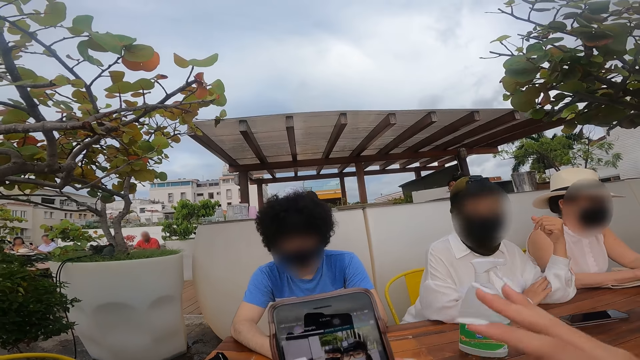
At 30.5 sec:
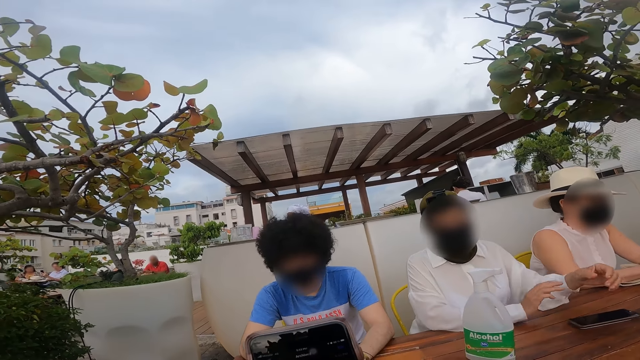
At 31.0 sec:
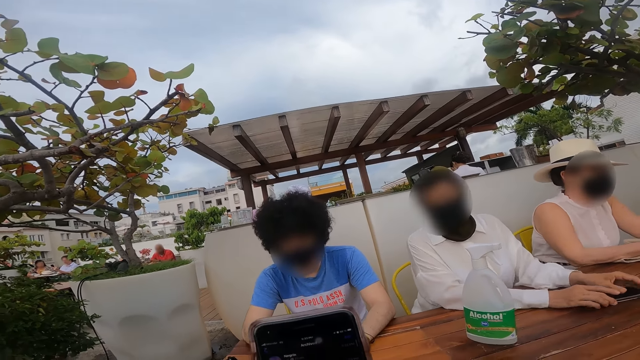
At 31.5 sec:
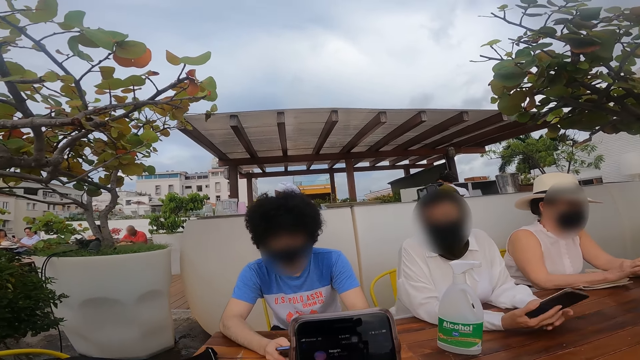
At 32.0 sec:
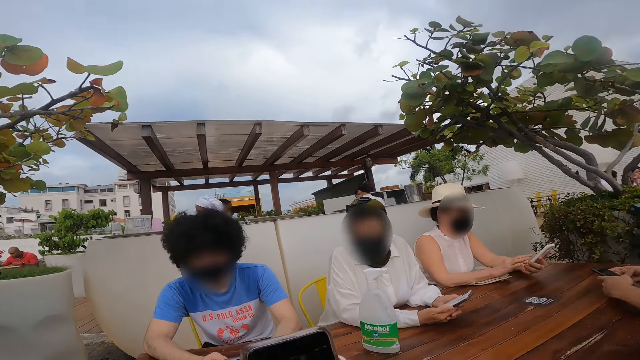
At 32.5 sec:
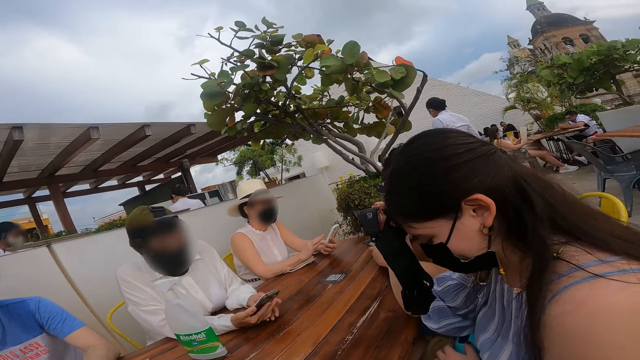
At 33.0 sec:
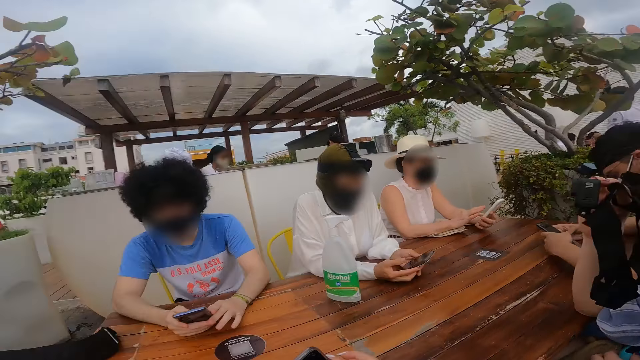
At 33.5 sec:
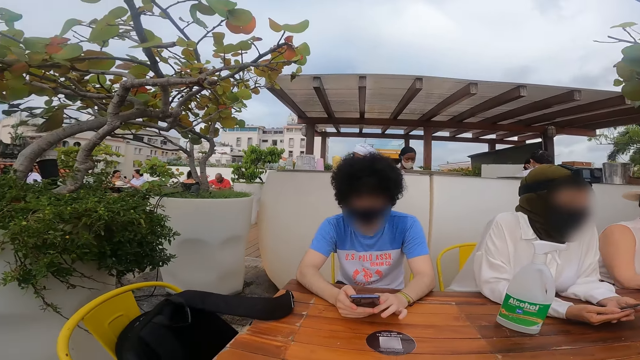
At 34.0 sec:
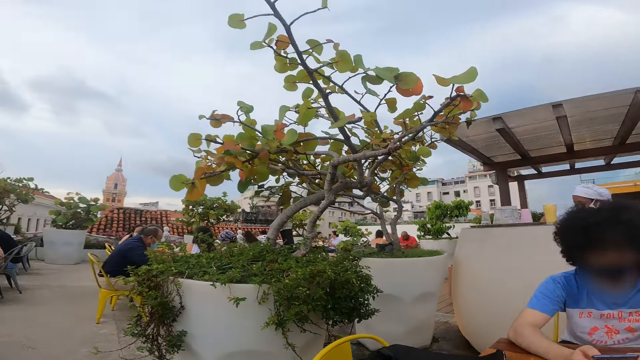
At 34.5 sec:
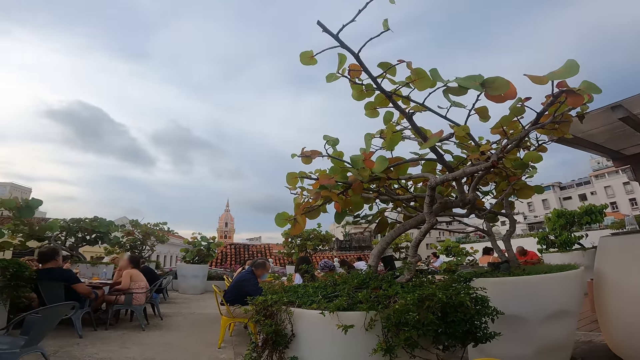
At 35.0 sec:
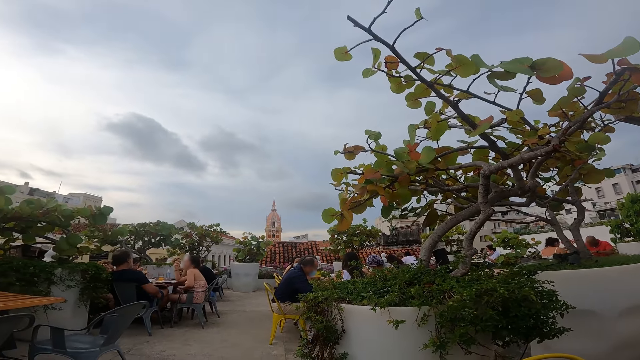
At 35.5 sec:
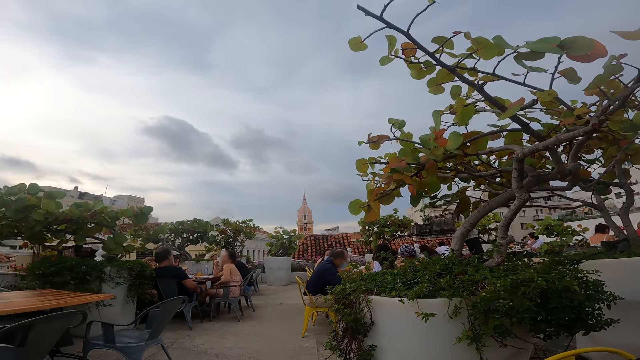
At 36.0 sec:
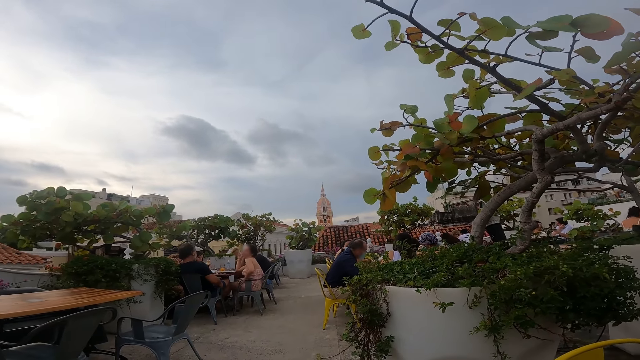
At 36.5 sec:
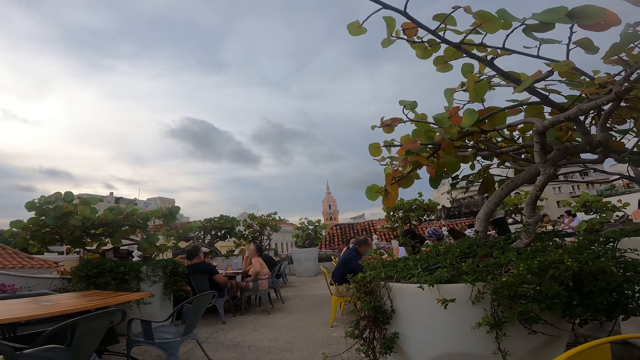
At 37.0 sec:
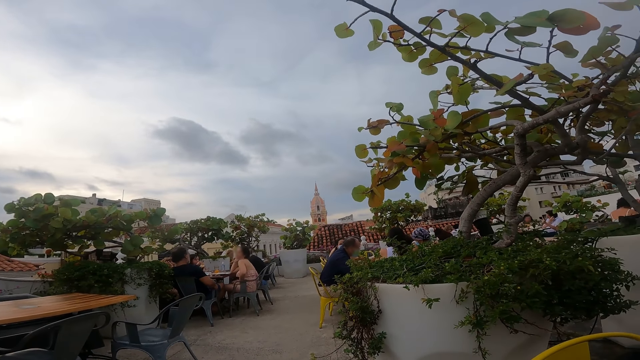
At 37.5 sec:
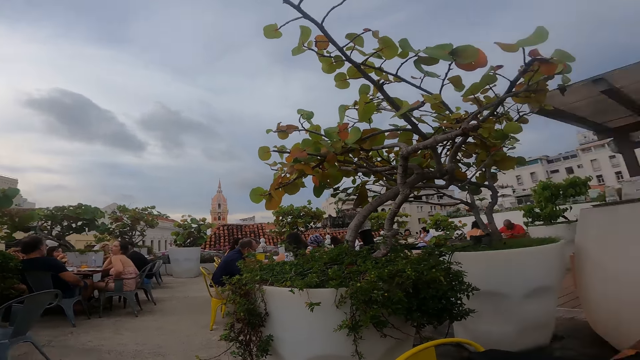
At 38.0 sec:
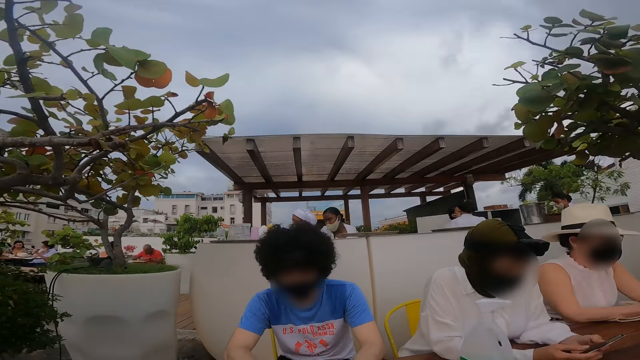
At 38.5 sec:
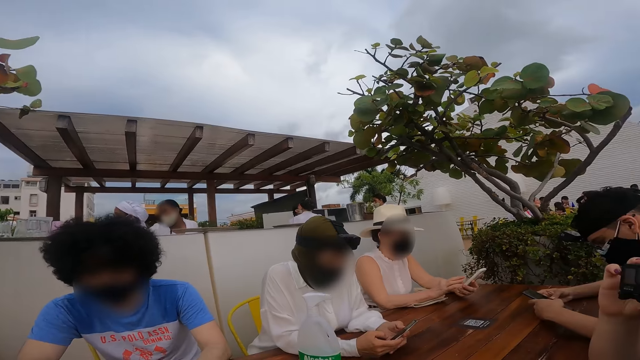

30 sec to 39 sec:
The camera wearer operates the phone. A person picks up the phone. The camera wearer looks around. The person holds the phone. Another person holds the phone.

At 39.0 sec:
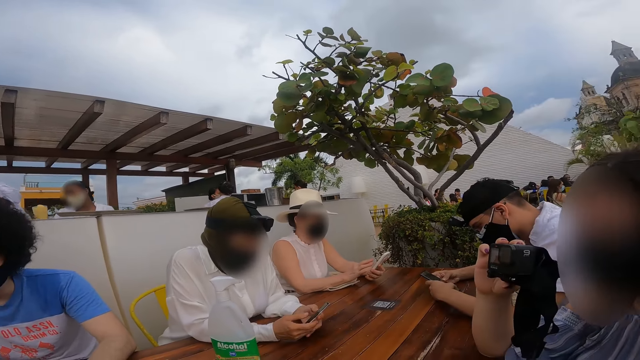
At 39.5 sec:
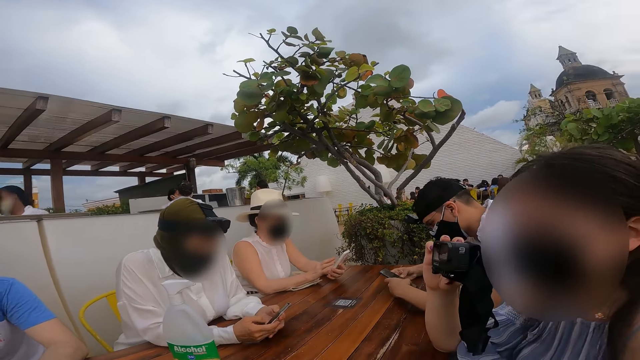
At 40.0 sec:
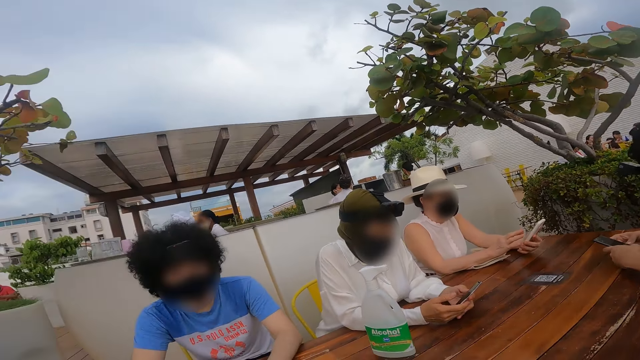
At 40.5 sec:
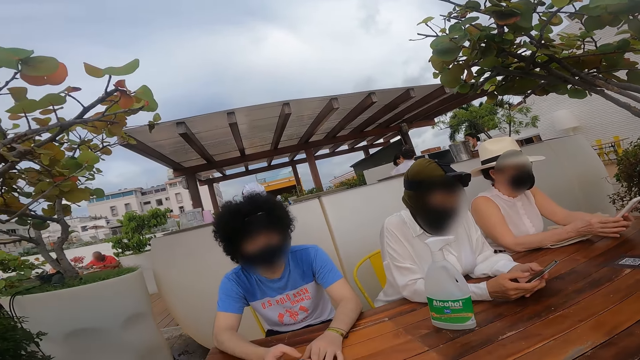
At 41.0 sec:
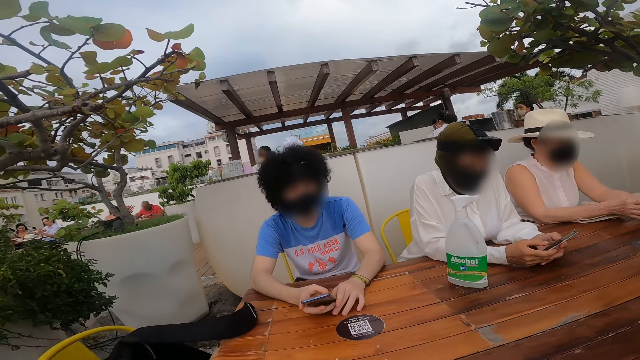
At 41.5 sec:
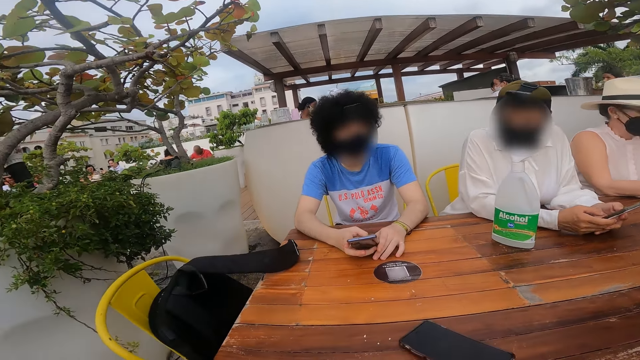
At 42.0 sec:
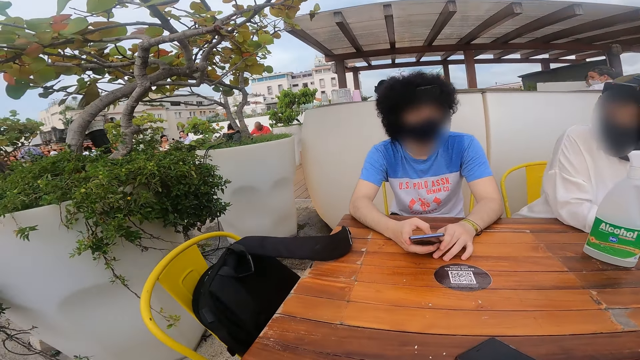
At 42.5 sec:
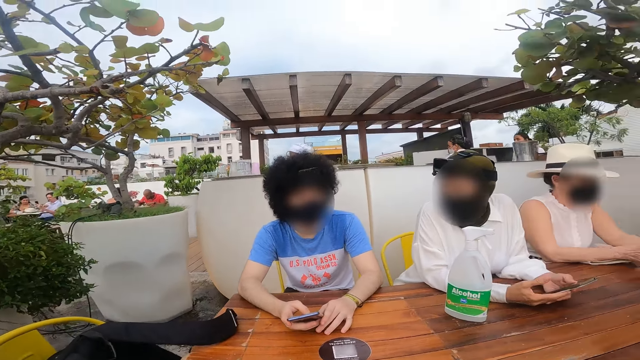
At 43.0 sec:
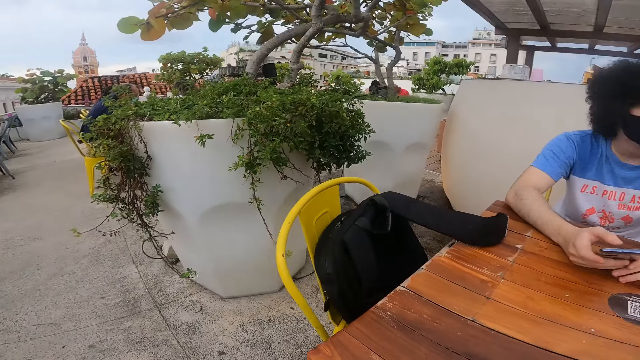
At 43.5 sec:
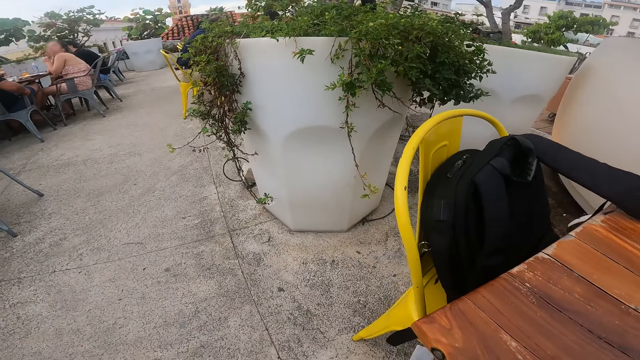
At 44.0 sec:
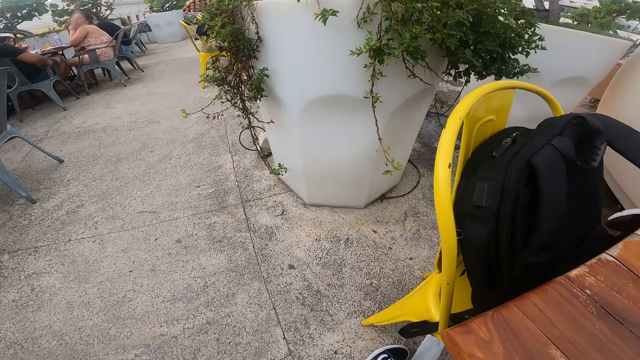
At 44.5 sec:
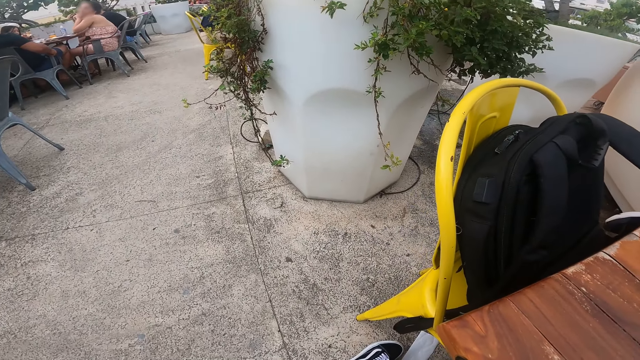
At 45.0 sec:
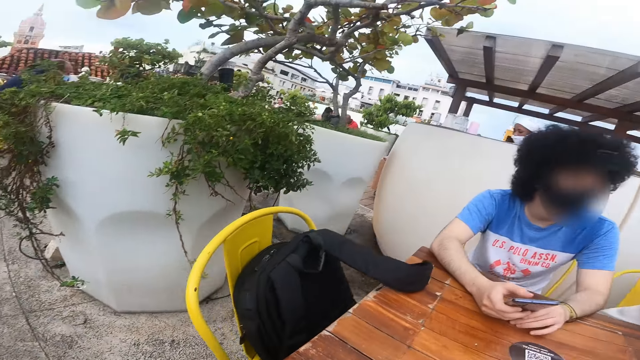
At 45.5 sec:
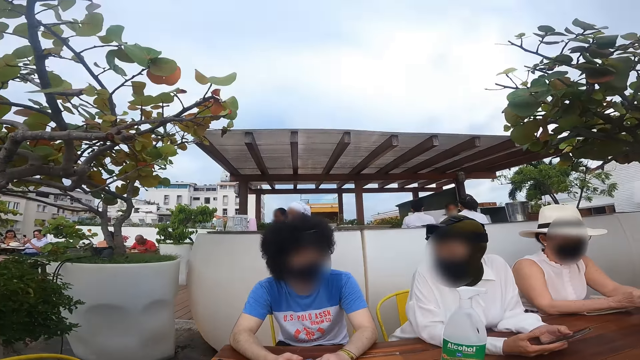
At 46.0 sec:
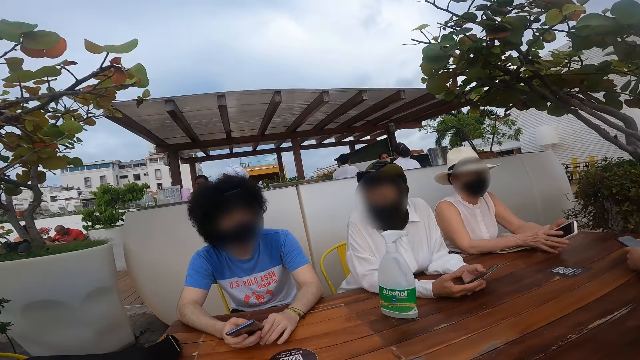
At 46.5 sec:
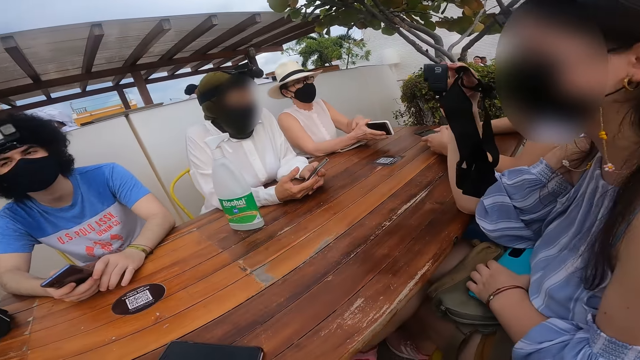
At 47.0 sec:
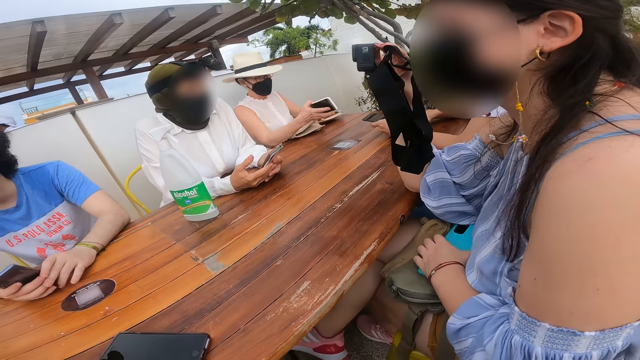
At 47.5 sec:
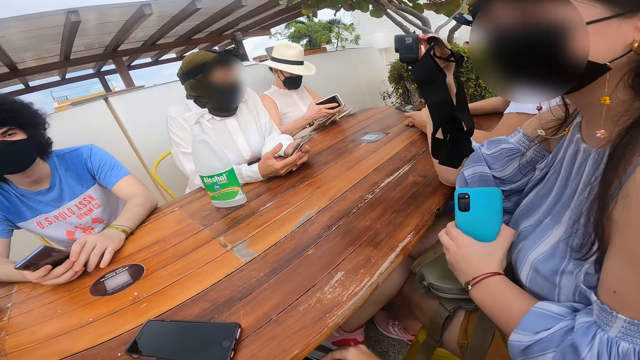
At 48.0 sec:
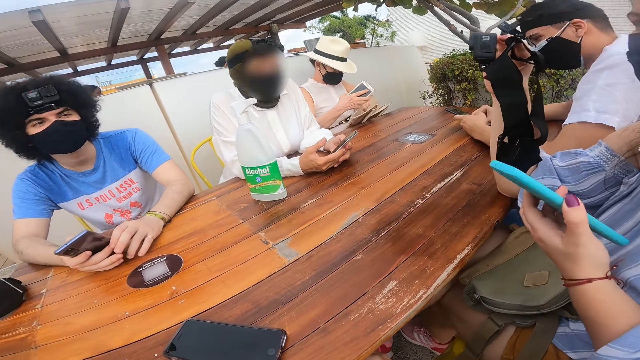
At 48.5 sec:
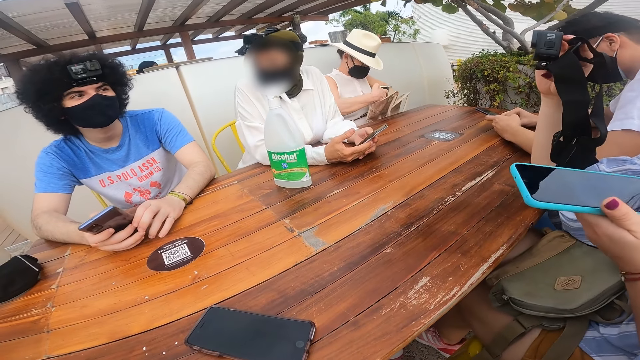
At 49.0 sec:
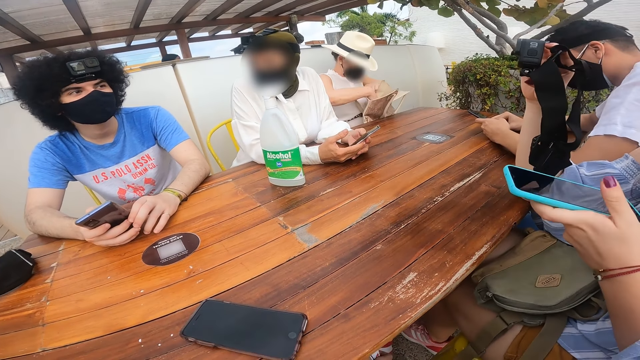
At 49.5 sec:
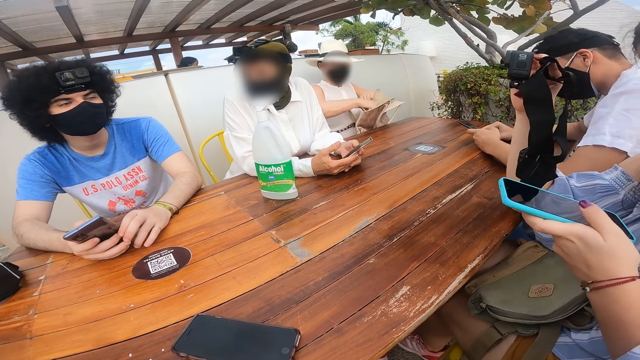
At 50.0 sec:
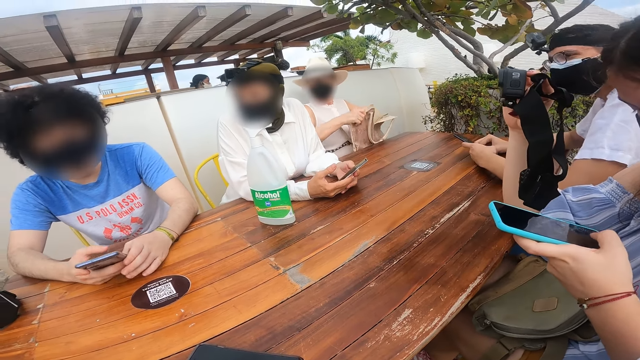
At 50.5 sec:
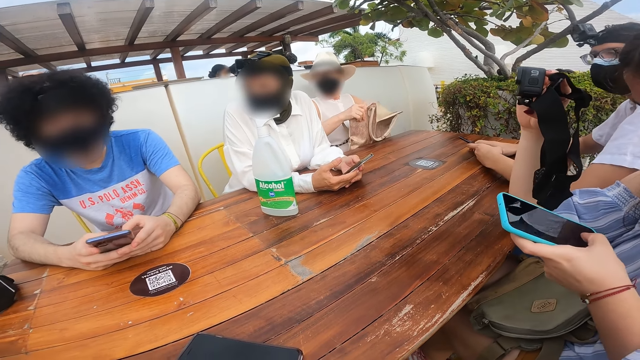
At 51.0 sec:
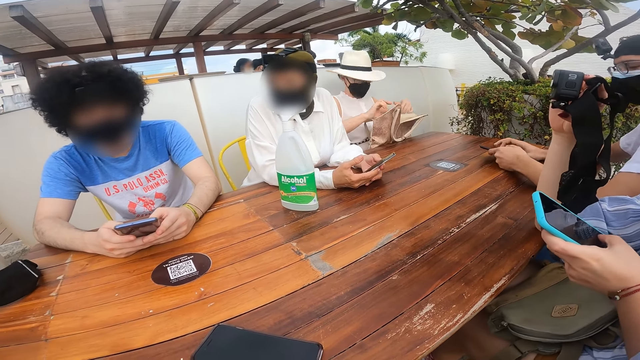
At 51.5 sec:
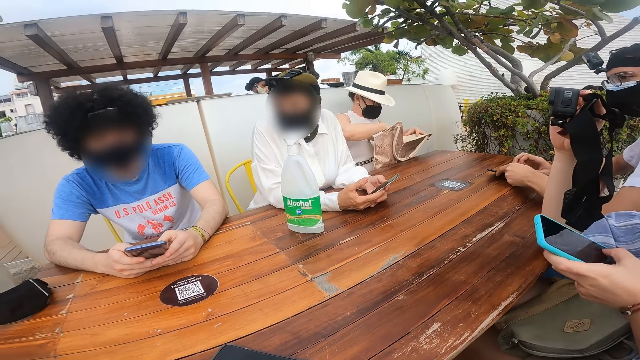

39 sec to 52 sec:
A person operates the phone. Another person operates the phone. Another person holds the phone with the left hand. Another person puts the phone in the hand bag.
